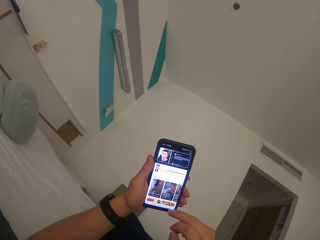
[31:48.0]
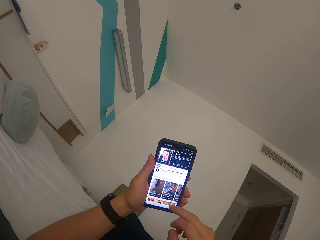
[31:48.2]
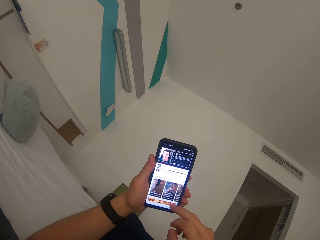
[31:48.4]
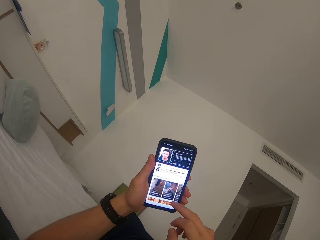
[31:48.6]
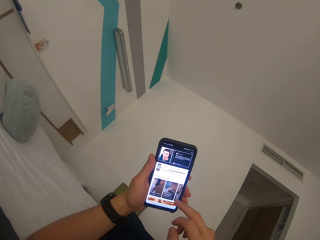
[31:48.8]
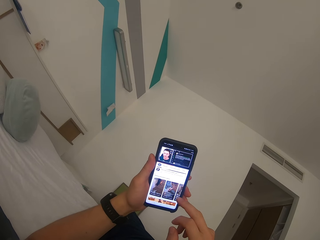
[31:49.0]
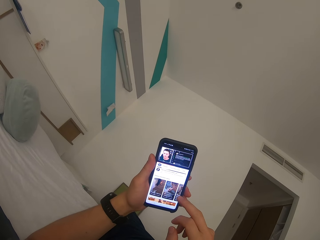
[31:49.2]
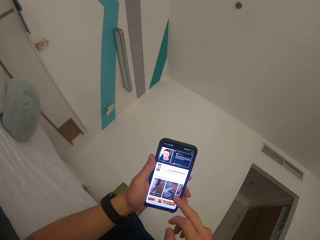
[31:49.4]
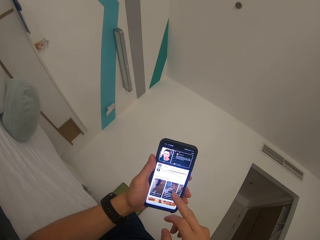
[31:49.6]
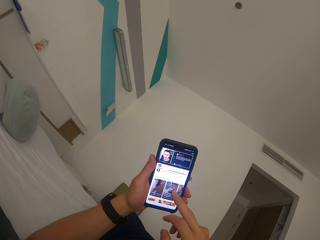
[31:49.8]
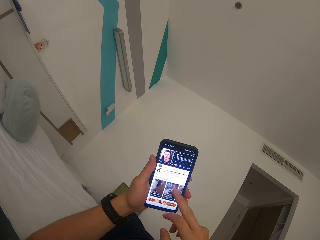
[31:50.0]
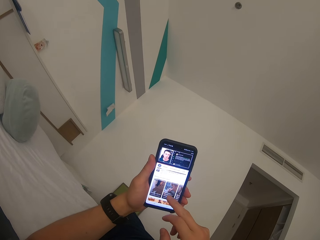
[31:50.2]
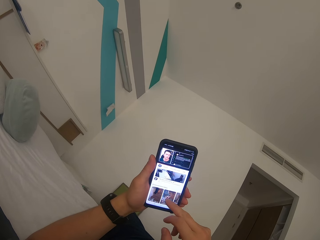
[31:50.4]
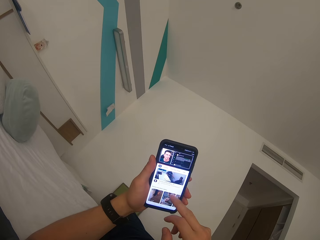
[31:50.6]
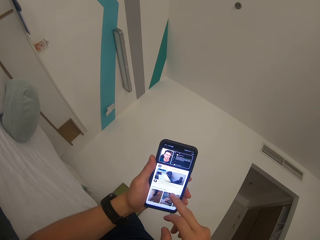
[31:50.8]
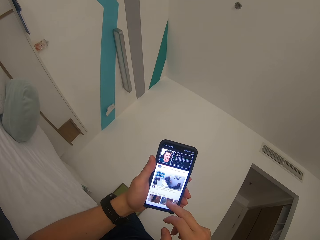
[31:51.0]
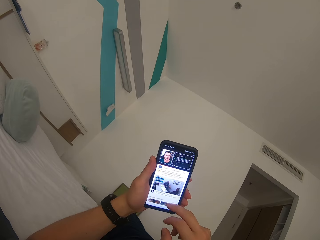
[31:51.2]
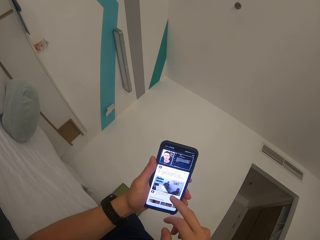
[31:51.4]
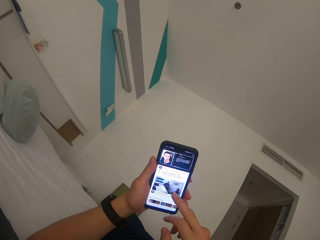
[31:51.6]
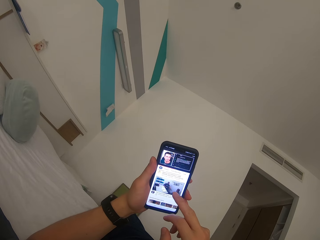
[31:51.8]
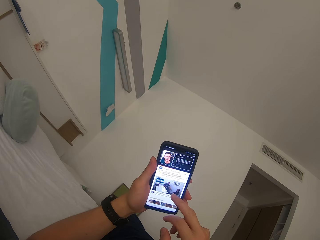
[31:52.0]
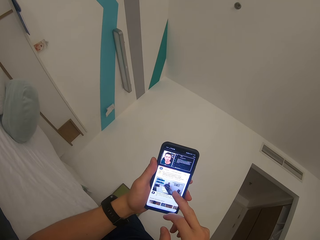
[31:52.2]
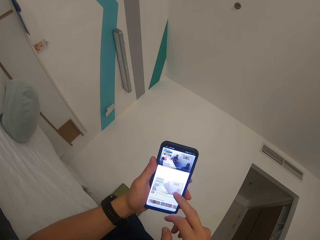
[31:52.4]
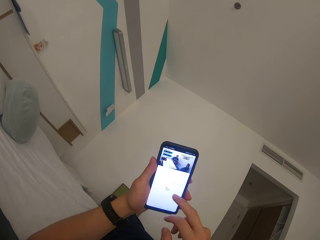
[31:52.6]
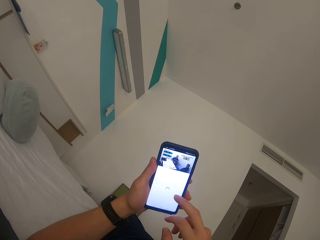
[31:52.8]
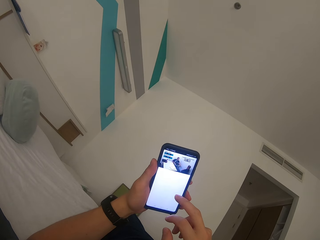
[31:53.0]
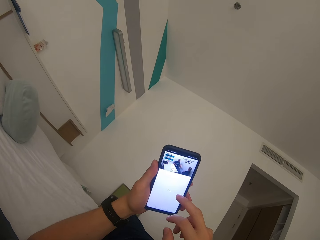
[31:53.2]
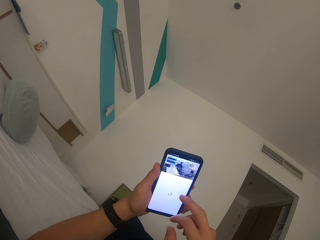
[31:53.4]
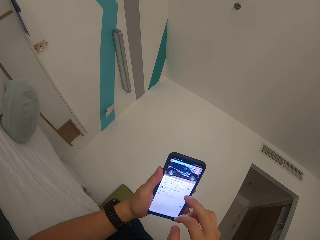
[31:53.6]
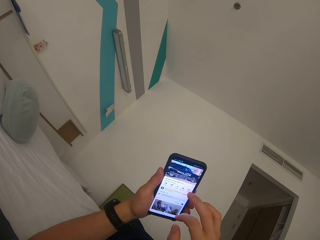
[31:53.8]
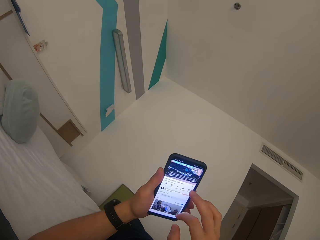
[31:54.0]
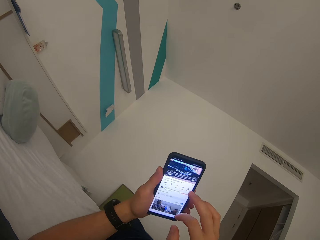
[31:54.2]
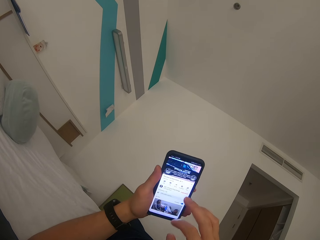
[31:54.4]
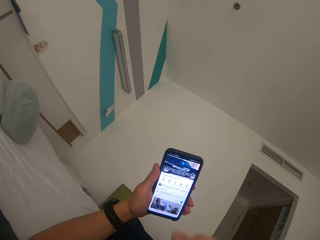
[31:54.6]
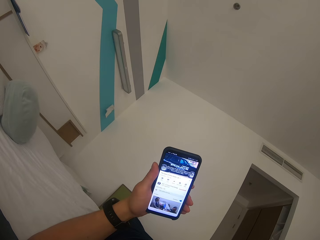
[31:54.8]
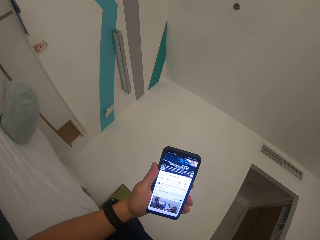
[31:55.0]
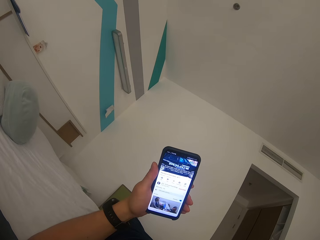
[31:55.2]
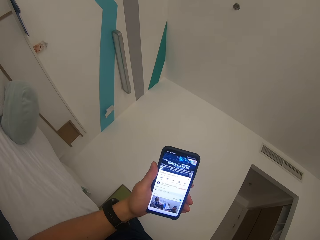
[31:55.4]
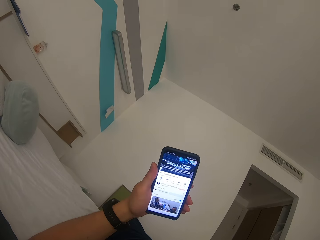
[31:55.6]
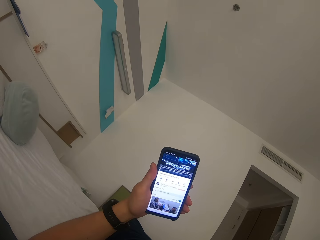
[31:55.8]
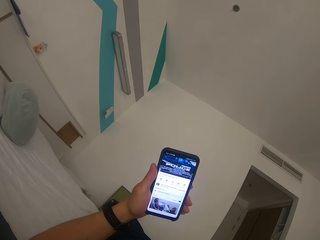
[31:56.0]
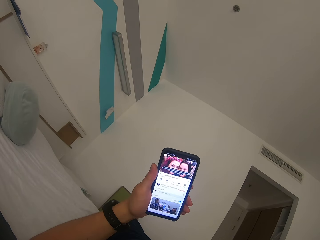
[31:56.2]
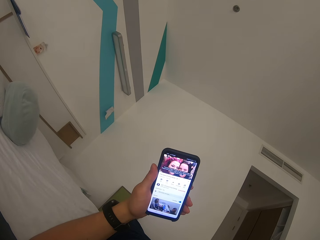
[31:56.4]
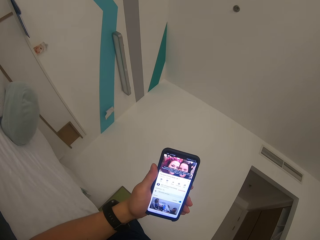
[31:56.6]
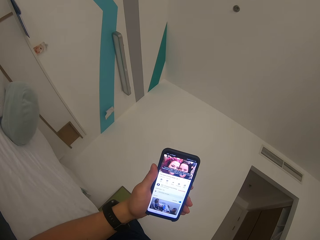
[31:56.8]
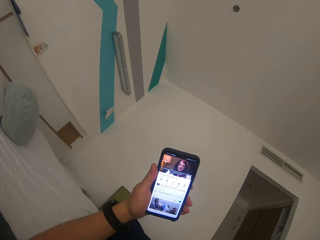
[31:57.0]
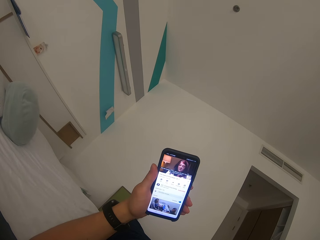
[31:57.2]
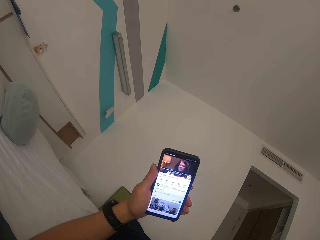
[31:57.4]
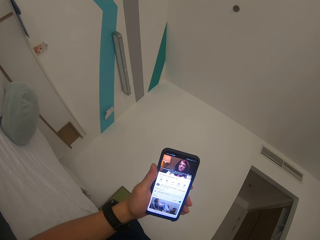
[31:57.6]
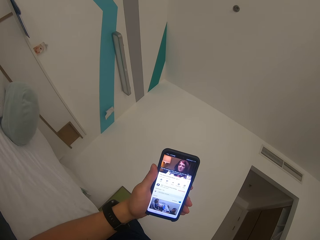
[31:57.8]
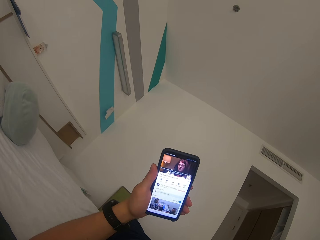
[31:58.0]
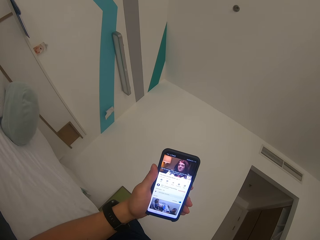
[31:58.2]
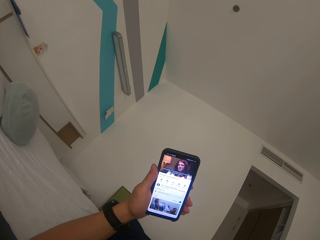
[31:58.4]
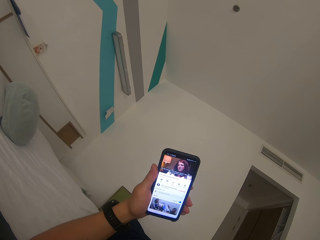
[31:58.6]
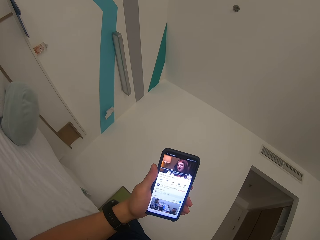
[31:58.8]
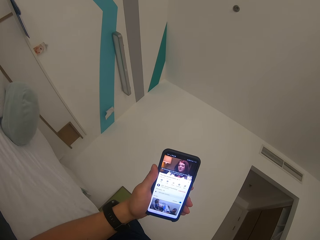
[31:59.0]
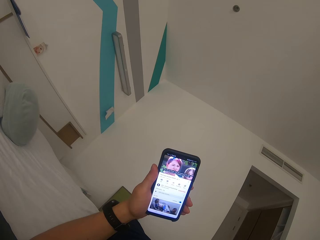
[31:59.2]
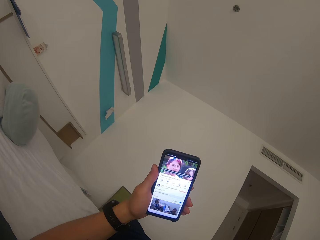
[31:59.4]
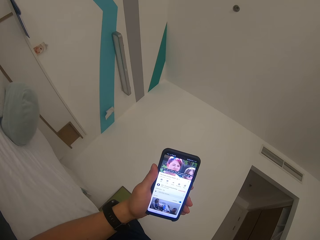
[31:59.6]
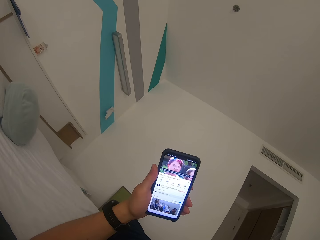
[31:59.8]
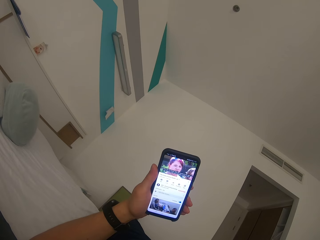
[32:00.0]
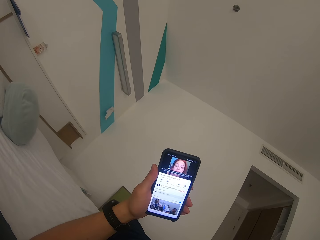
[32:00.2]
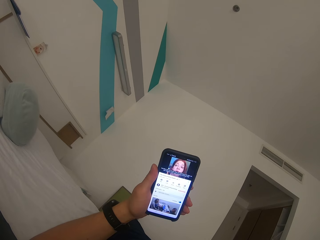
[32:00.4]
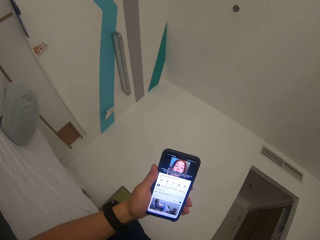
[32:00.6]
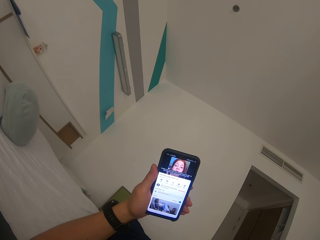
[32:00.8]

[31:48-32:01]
The camera wearer scrolls on the mobile phone. They watch on the mobile phone.

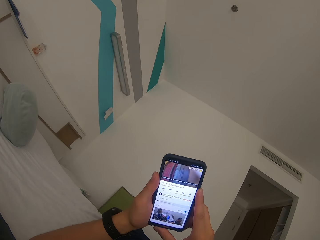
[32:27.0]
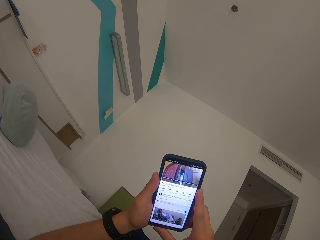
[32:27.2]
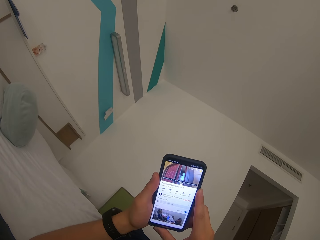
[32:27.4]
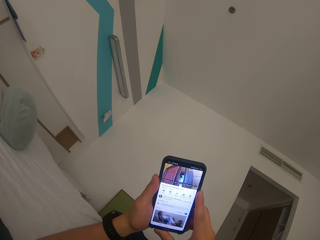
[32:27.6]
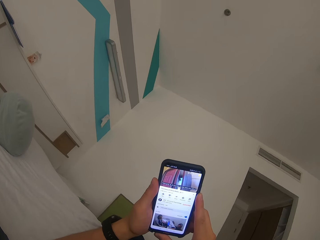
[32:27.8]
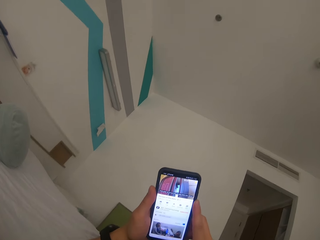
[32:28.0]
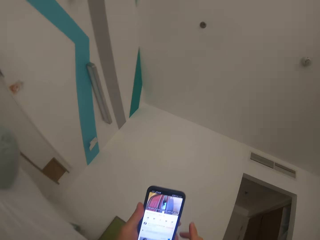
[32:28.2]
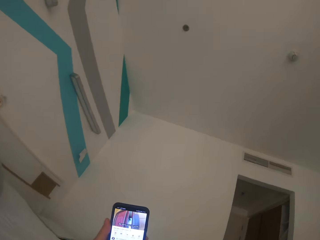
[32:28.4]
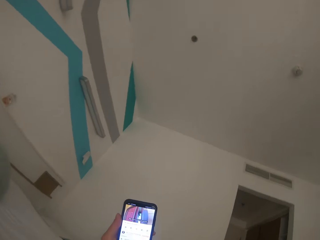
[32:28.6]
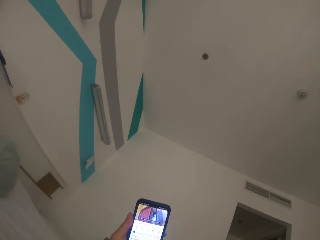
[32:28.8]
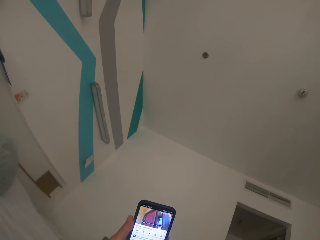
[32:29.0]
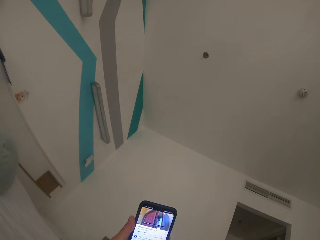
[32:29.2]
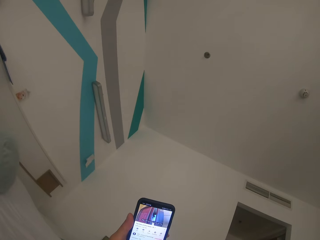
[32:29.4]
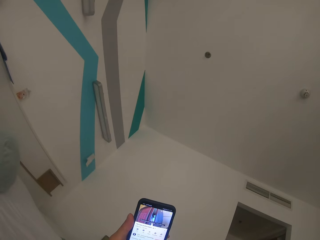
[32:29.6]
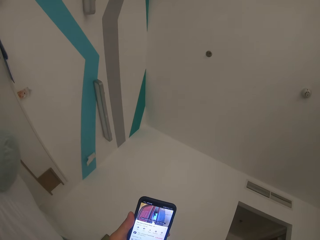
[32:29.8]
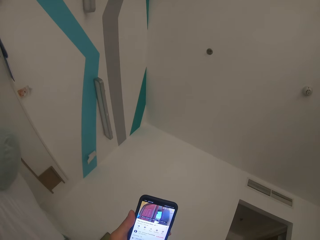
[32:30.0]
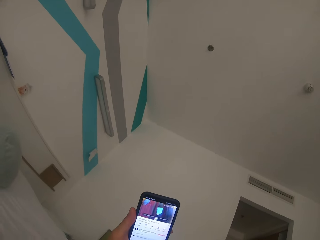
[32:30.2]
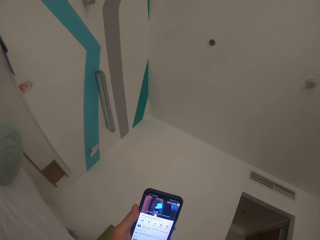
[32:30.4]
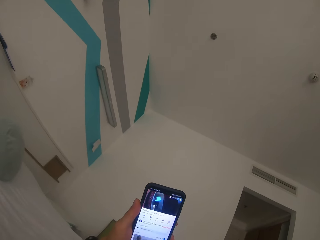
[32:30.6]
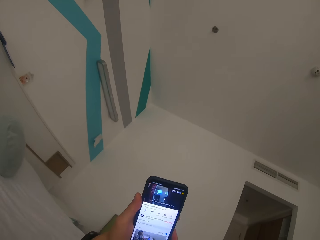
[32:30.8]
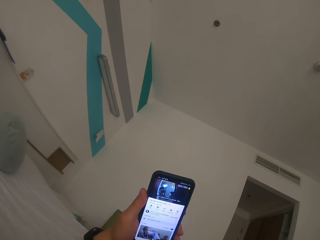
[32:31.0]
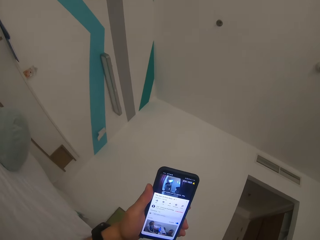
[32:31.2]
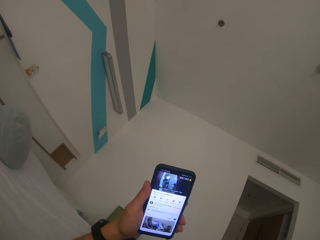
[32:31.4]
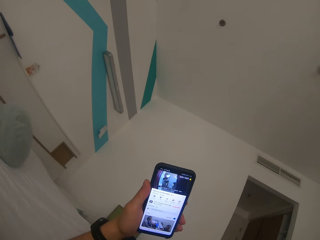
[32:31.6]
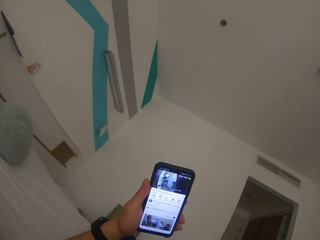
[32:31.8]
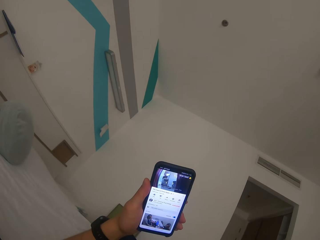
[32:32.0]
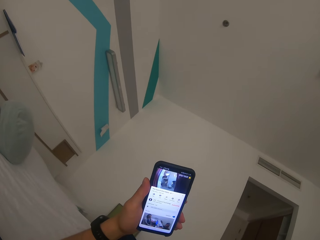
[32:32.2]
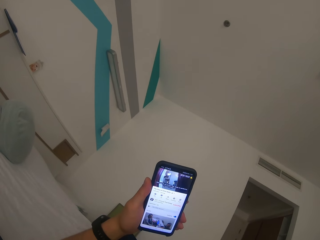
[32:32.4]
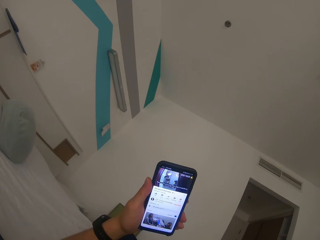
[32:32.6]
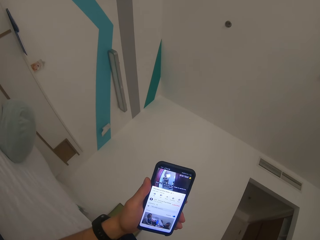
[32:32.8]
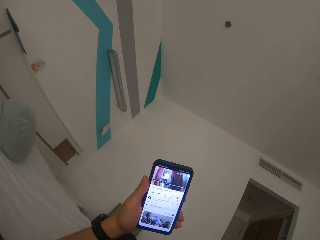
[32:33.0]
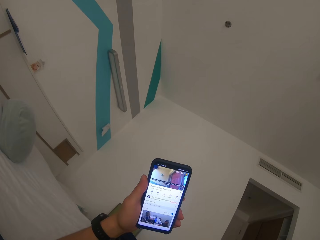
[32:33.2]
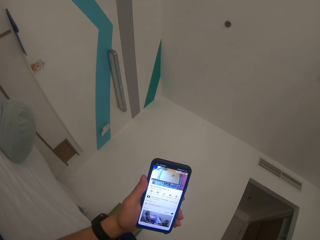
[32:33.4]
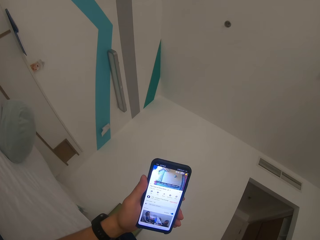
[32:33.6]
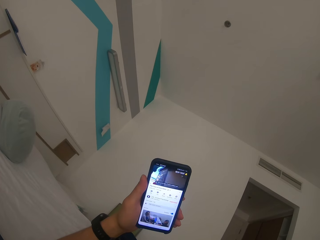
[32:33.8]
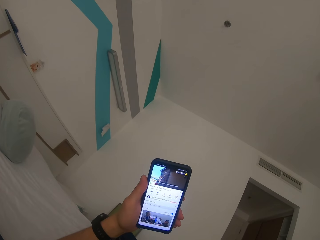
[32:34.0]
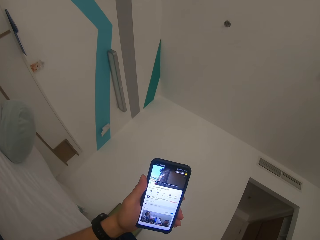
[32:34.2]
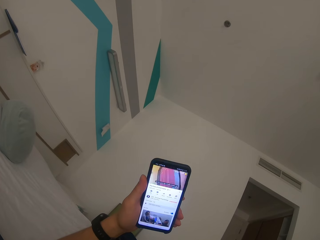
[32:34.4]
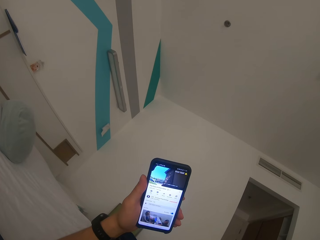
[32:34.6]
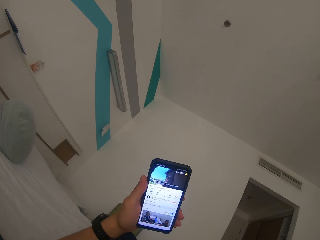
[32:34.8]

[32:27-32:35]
The camera wearer withdraws the right hand from the mobile phone. They watch on the mobile phone.
